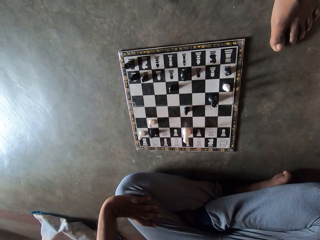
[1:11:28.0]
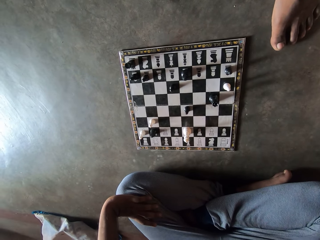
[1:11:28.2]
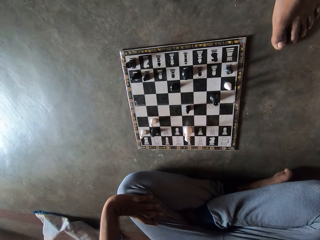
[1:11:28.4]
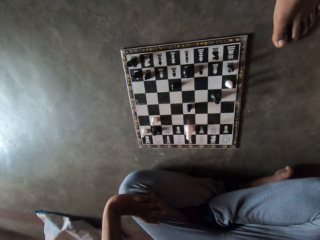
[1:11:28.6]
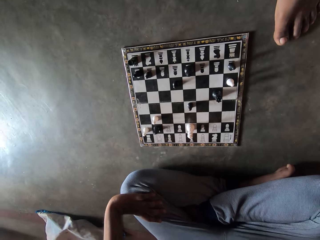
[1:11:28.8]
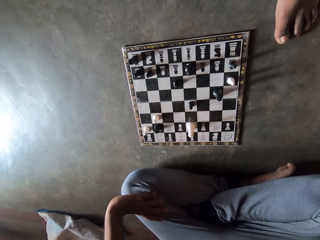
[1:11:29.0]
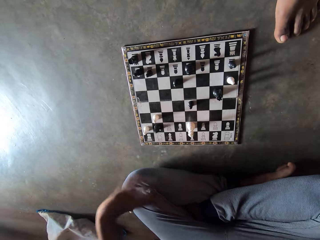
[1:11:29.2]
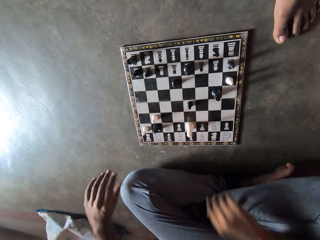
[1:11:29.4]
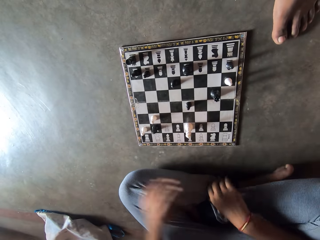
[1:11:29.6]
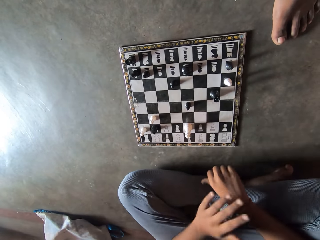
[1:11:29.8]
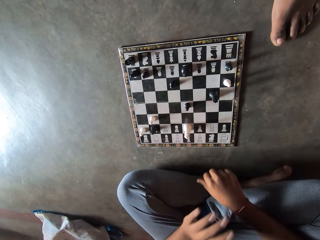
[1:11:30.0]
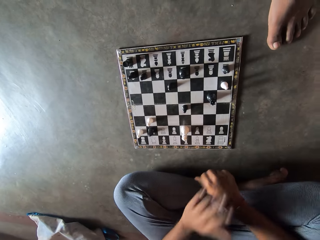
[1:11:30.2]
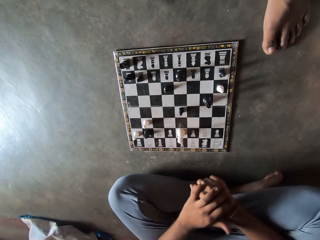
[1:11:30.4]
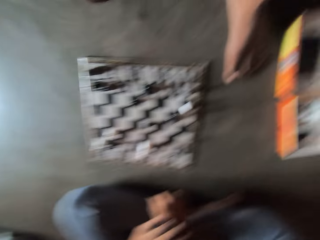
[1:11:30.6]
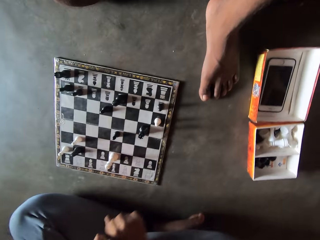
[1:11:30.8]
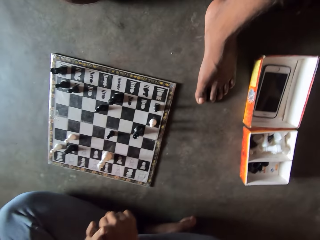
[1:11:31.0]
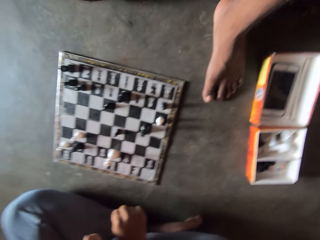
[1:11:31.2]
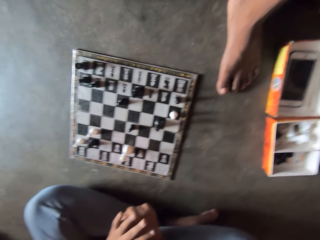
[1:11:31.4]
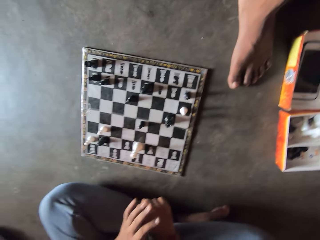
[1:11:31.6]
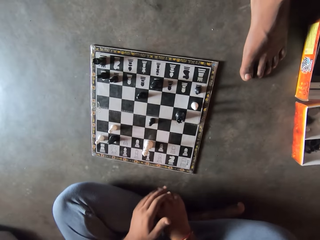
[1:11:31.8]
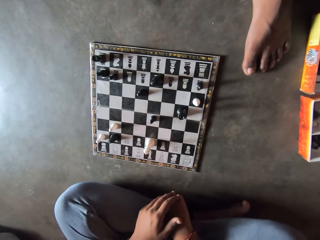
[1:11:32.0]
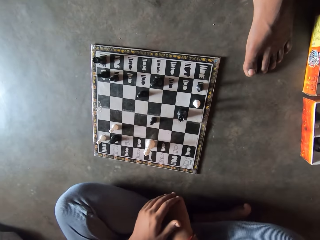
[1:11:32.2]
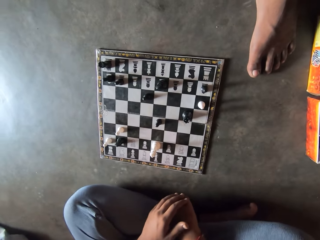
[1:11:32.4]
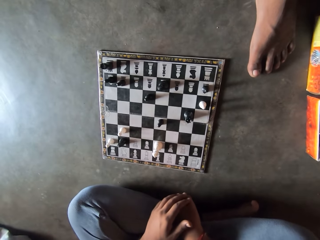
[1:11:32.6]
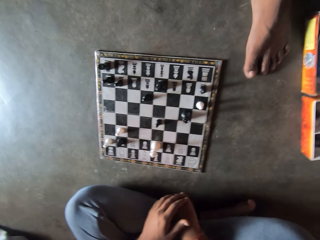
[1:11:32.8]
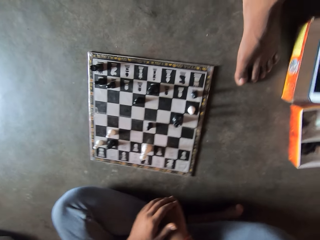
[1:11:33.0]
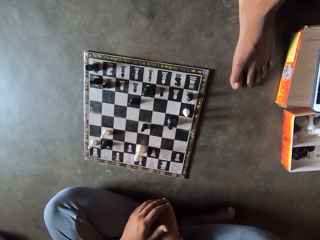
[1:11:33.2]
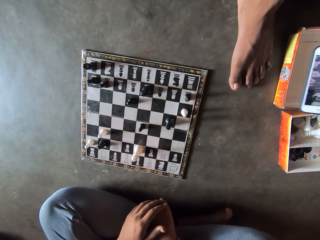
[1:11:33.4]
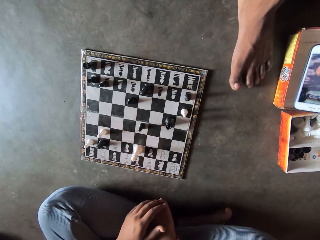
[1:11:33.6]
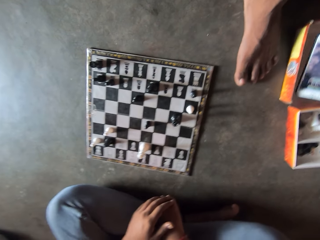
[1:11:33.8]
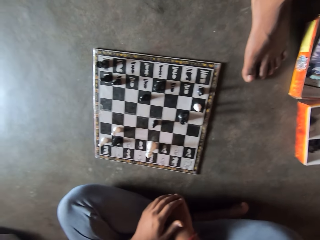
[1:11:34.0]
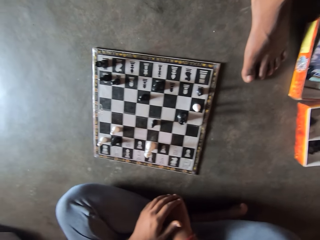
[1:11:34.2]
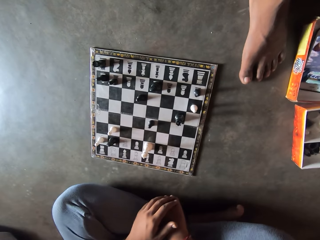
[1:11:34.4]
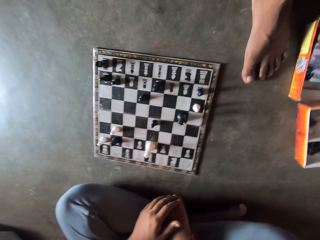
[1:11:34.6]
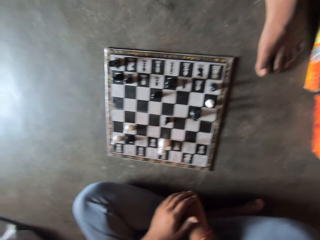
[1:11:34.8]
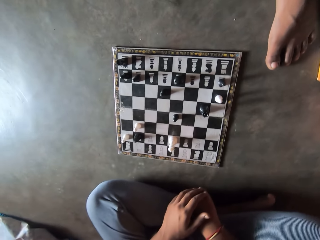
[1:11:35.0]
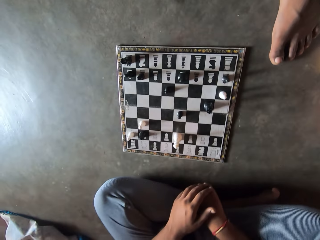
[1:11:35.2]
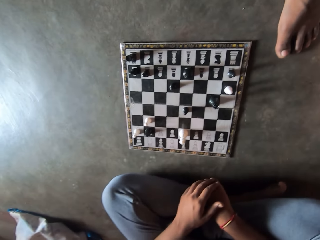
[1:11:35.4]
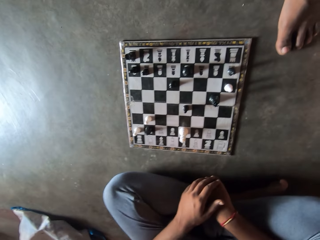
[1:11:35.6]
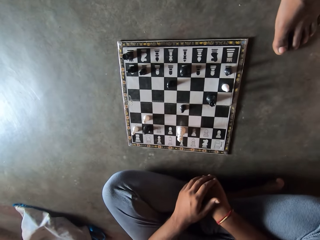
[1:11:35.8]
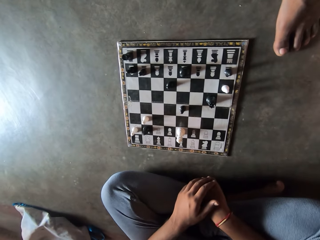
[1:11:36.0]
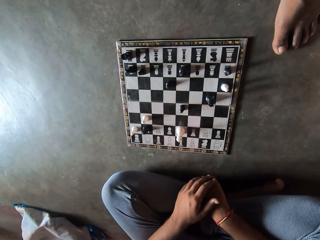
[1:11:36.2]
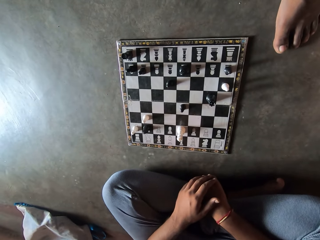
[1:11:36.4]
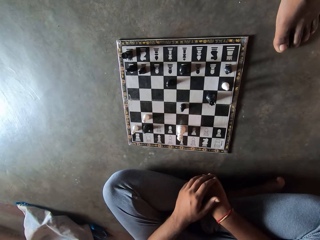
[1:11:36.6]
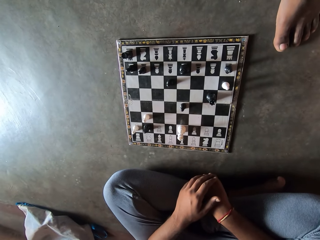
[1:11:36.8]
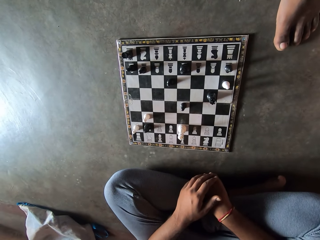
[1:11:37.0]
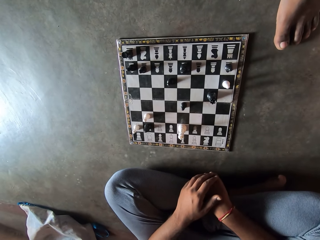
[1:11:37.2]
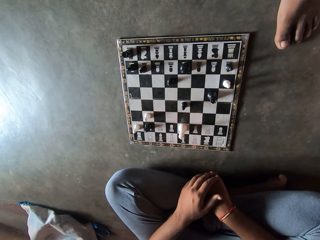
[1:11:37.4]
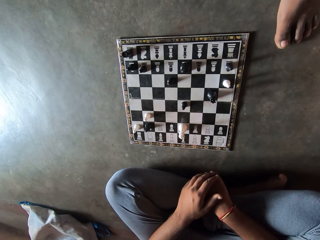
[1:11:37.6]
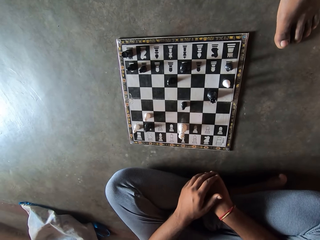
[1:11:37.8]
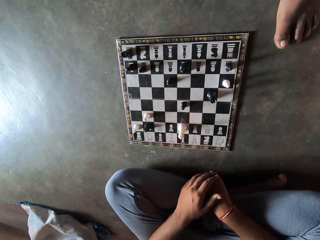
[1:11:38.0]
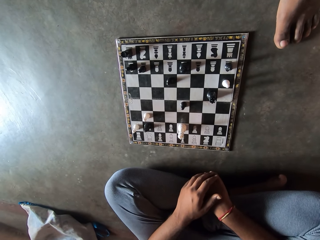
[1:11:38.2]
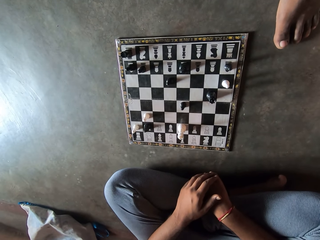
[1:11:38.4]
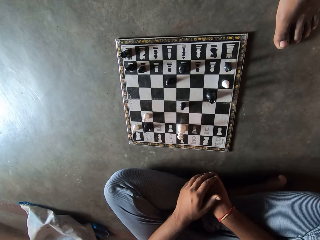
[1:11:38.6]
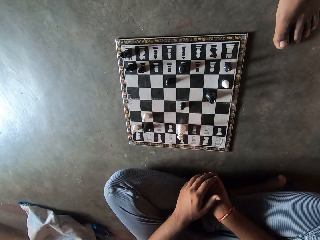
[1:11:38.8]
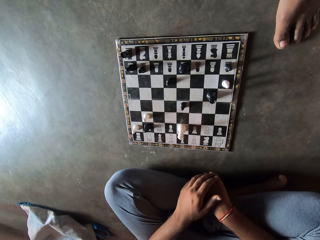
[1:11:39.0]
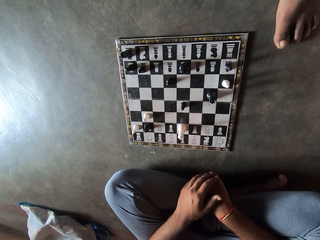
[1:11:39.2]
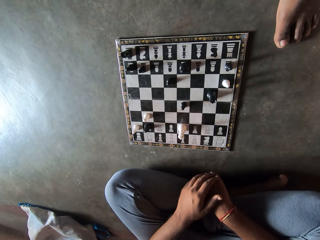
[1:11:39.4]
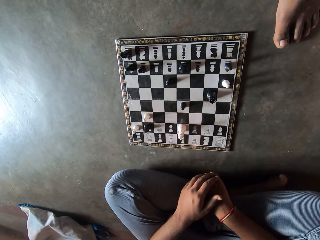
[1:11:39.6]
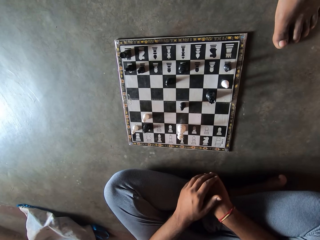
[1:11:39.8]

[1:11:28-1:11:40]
The camera wearer taps the hands. A man uses a mobile phone. The man presses the phone in the carton. The man drops the phone back in the carton.

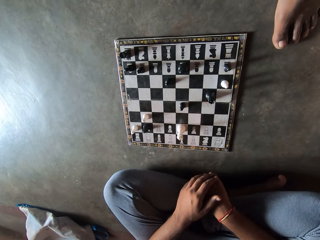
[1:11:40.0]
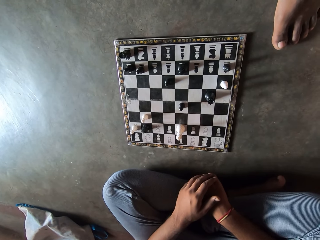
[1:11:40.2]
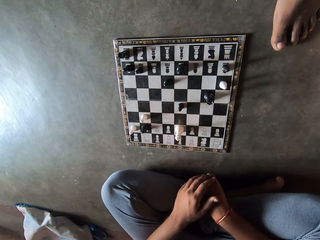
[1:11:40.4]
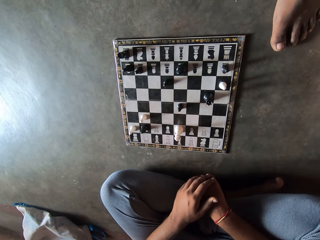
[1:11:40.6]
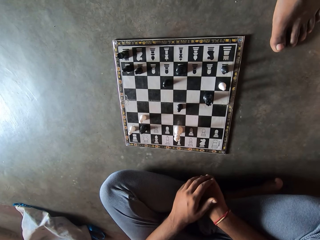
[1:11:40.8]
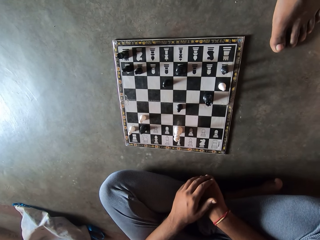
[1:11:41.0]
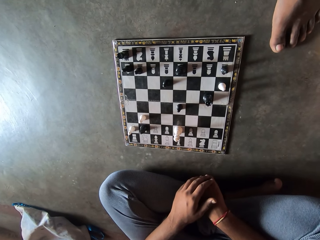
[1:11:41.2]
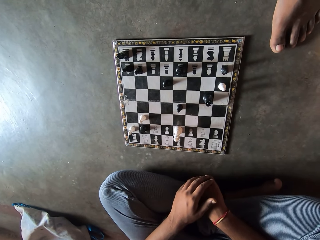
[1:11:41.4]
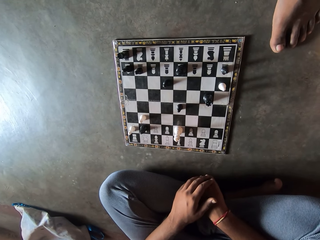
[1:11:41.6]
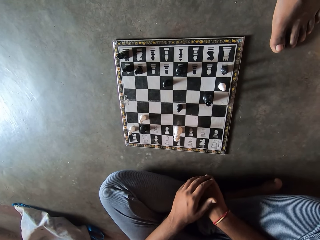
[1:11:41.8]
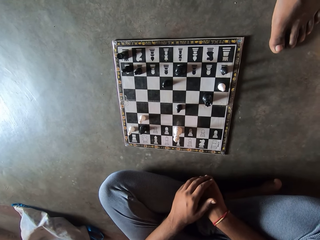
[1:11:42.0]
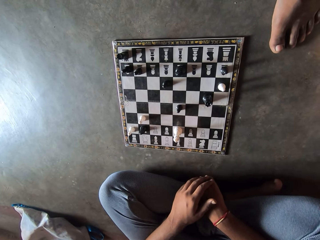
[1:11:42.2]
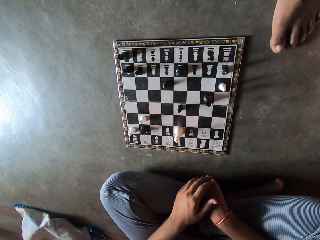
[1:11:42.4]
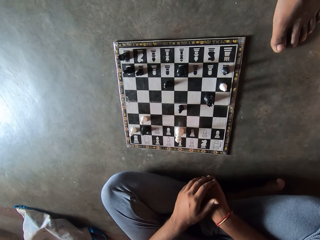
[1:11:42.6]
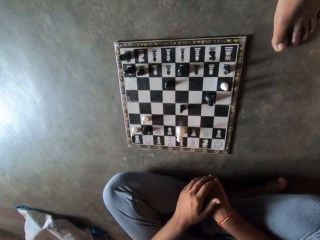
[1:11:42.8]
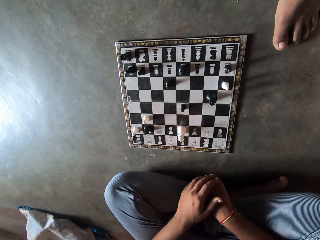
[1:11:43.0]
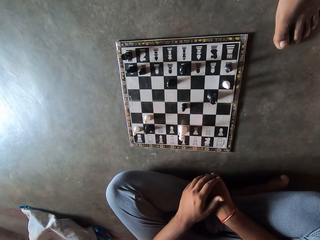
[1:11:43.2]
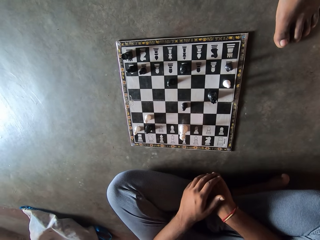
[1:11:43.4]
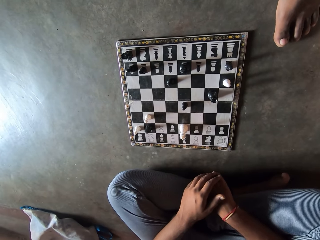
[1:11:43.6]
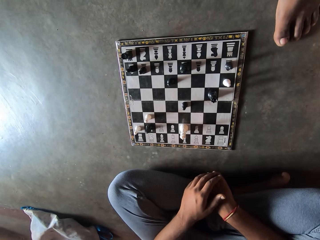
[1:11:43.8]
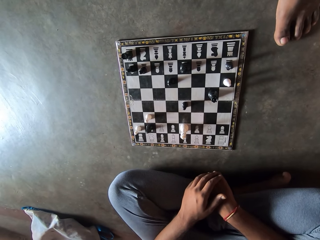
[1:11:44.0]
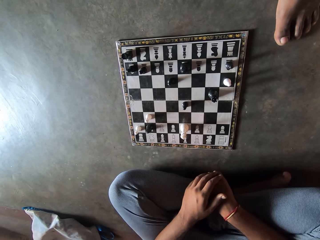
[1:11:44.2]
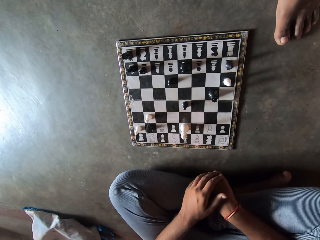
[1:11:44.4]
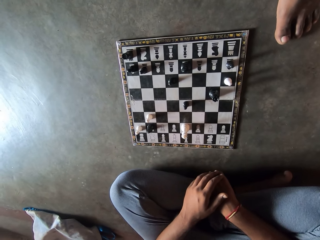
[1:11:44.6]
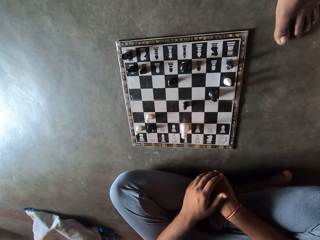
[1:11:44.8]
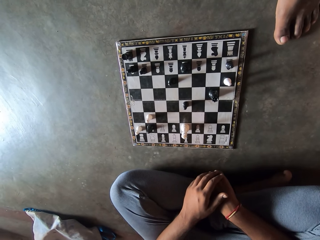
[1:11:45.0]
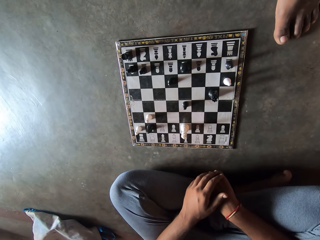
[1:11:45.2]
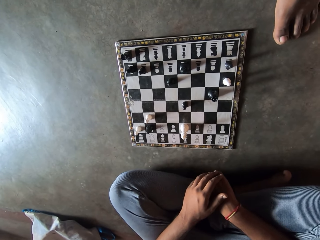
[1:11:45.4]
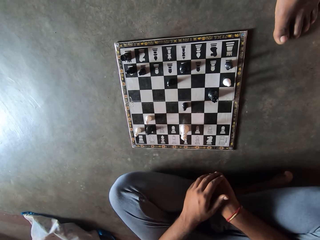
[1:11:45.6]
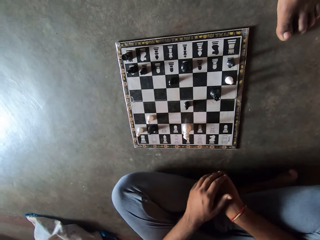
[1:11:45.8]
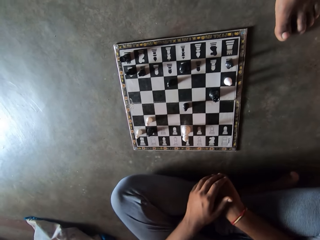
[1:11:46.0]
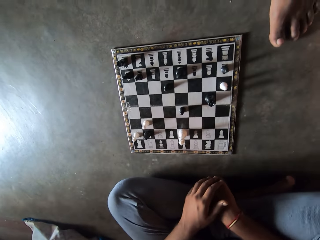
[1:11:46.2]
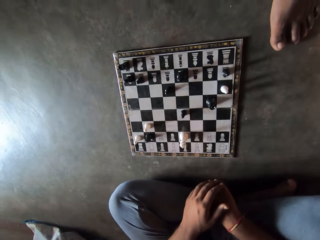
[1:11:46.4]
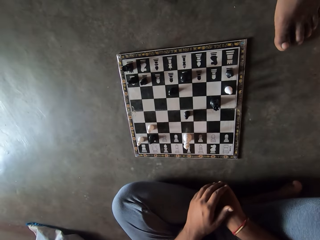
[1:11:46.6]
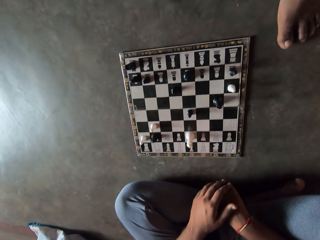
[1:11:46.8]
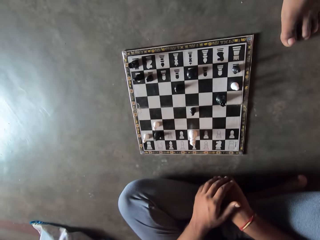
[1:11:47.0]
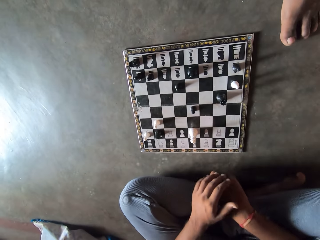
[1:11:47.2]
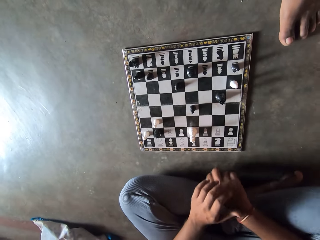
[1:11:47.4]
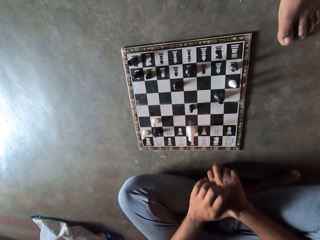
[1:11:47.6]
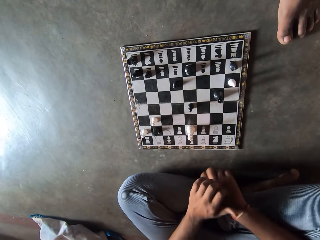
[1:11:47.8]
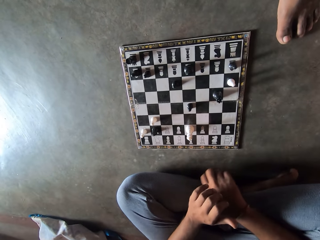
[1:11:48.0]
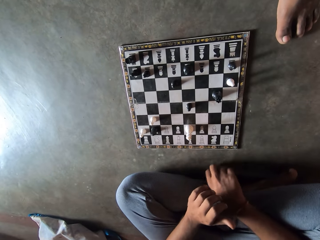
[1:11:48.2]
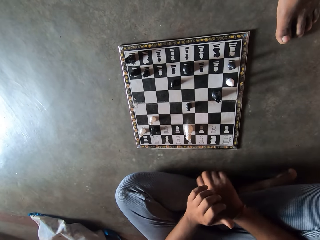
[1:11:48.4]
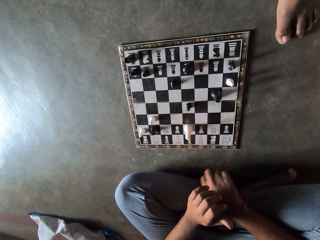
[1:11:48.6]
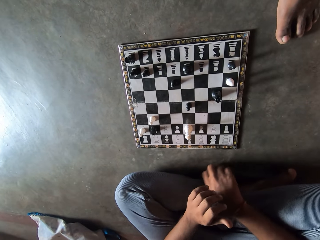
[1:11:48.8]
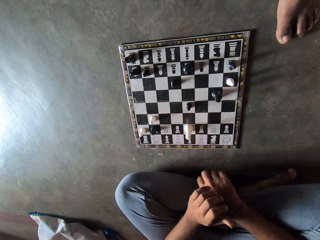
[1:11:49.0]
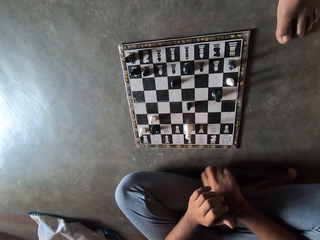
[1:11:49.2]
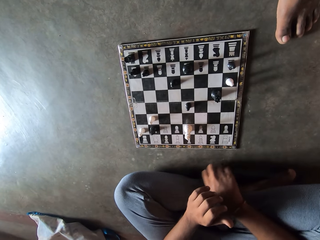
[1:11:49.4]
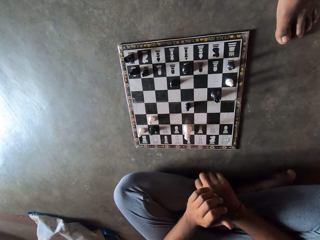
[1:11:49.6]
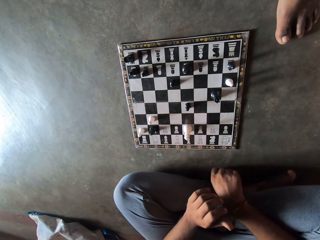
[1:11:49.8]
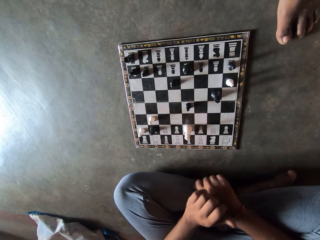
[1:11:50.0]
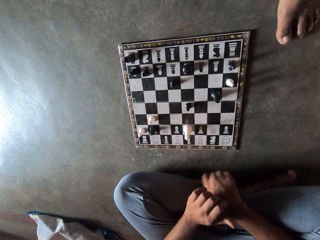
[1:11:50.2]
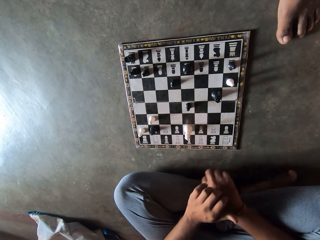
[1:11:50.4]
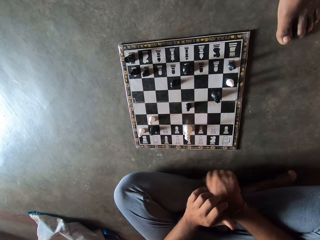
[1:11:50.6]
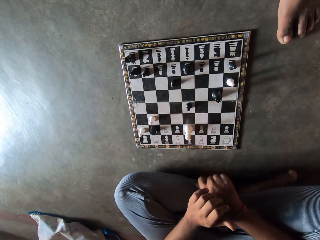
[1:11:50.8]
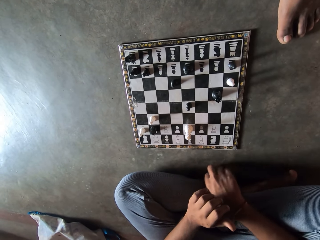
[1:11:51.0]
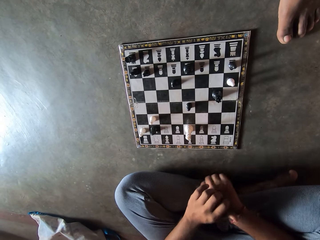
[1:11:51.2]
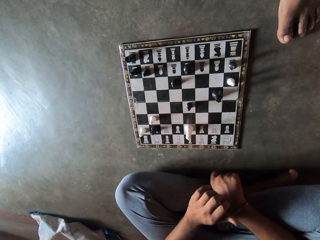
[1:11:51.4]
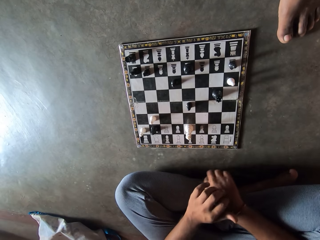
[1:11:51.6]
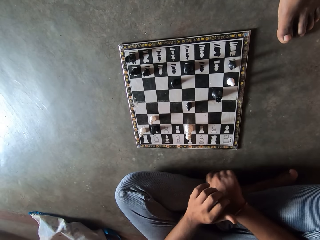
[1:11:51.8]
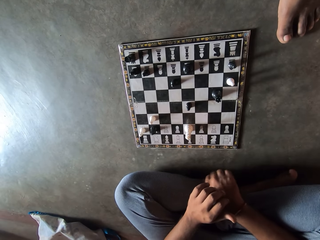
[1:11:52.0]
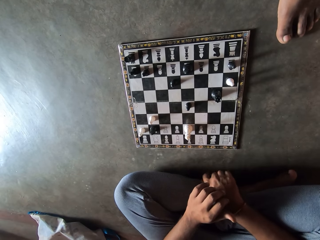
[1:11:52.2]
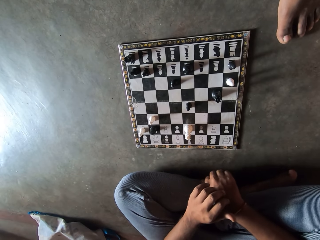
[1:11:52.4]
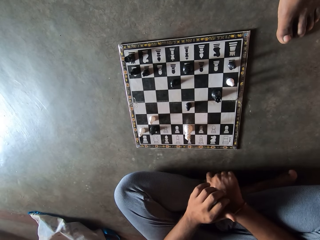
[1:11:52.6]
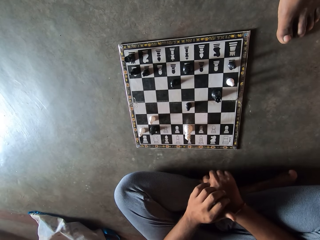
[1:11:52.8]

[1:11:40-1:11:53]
The camera wearer knocks his right hand on the floor.
